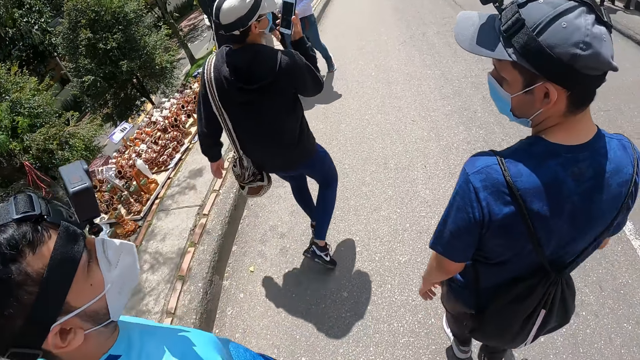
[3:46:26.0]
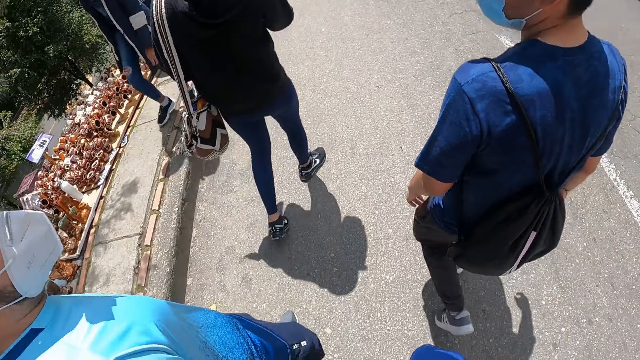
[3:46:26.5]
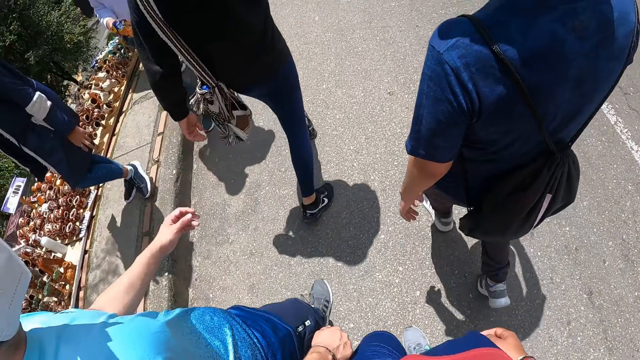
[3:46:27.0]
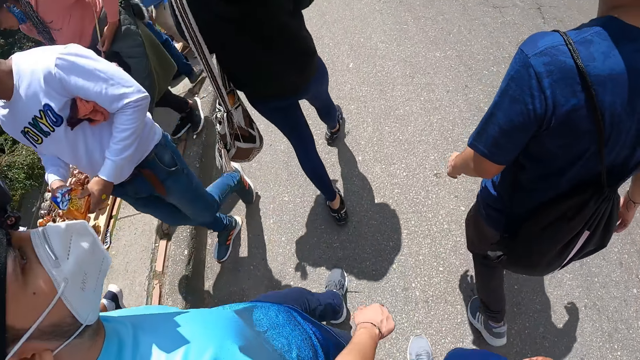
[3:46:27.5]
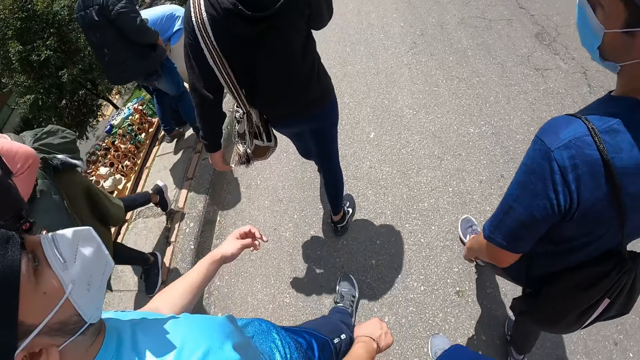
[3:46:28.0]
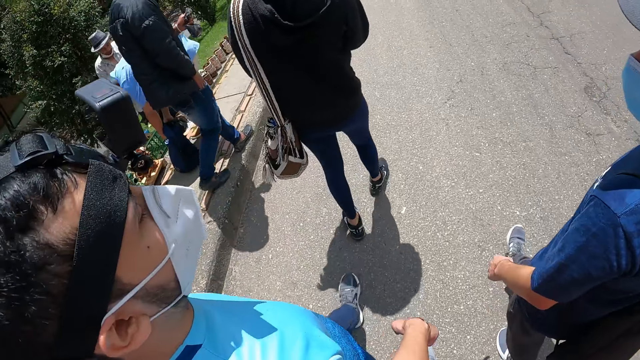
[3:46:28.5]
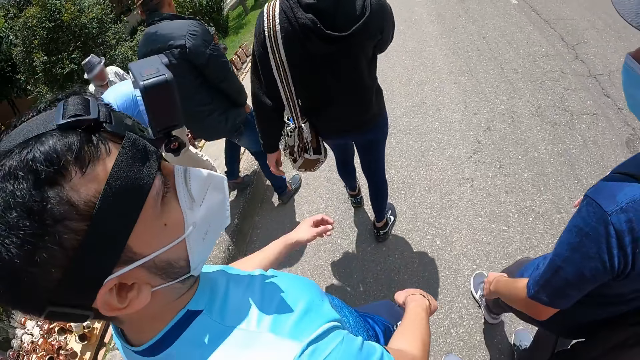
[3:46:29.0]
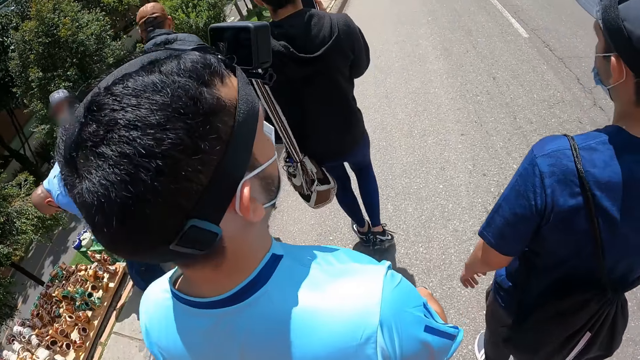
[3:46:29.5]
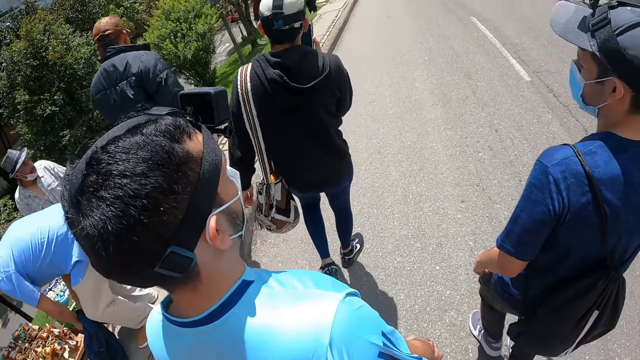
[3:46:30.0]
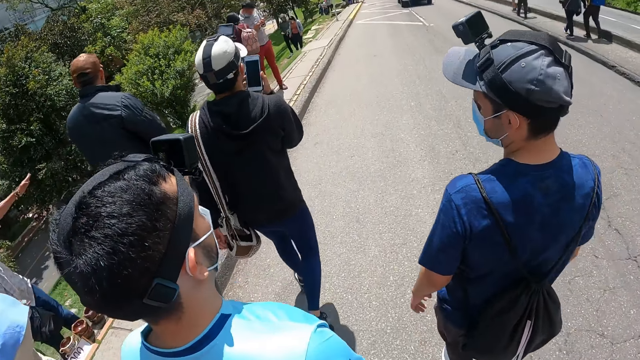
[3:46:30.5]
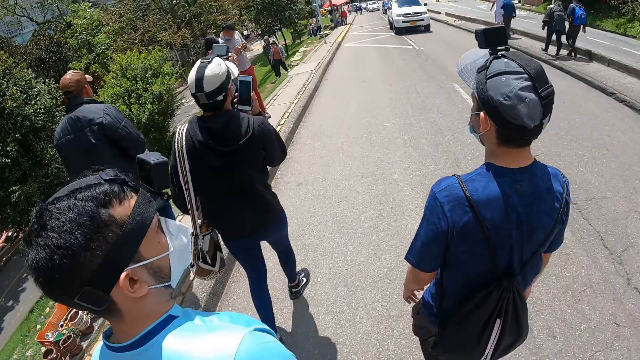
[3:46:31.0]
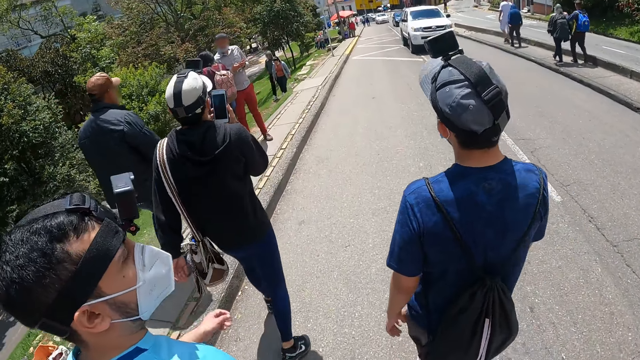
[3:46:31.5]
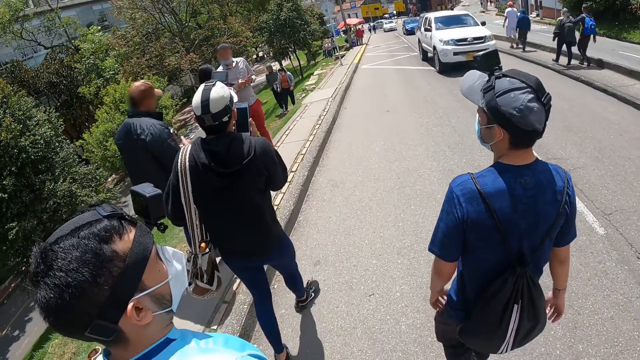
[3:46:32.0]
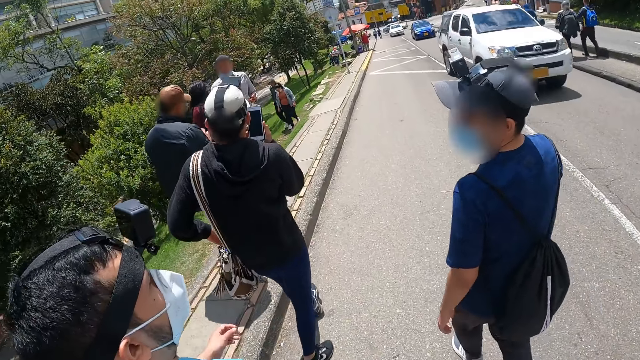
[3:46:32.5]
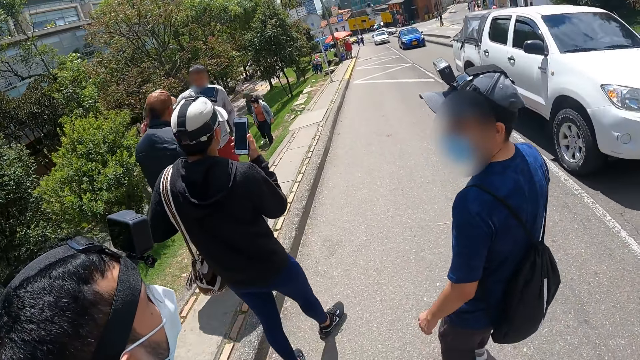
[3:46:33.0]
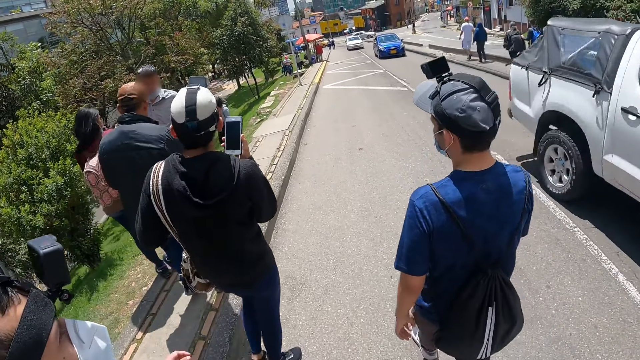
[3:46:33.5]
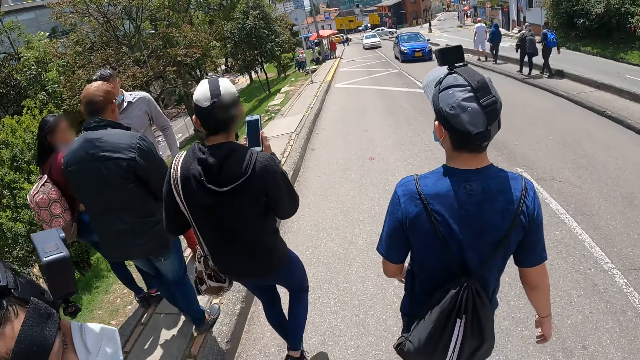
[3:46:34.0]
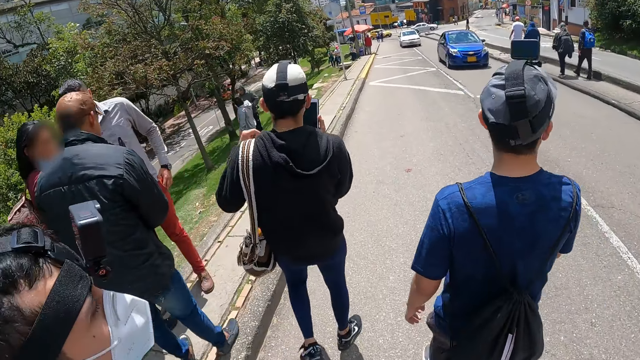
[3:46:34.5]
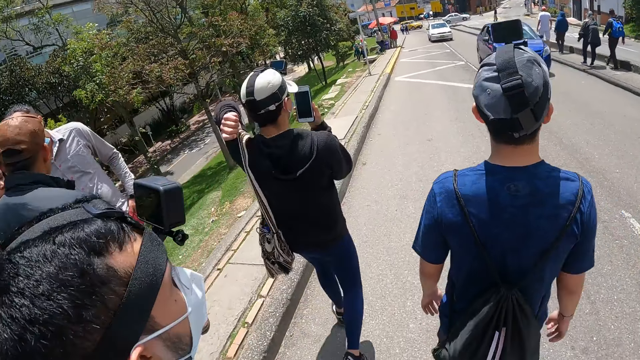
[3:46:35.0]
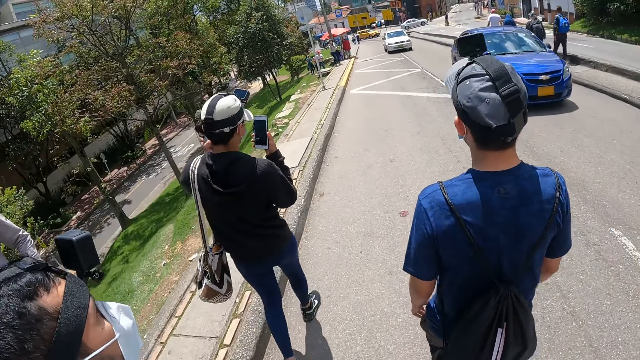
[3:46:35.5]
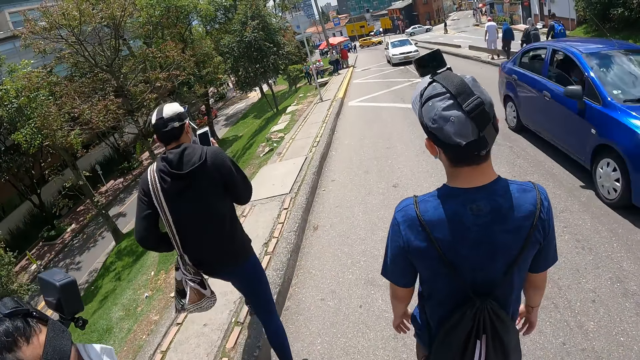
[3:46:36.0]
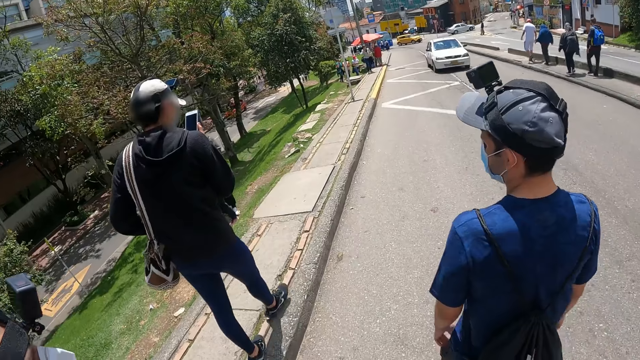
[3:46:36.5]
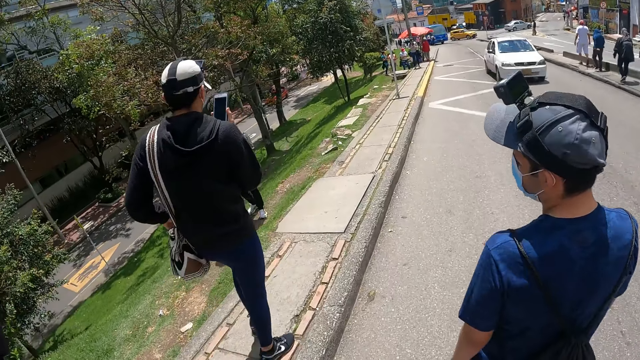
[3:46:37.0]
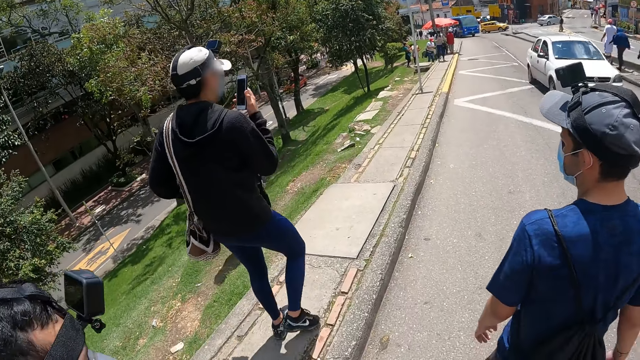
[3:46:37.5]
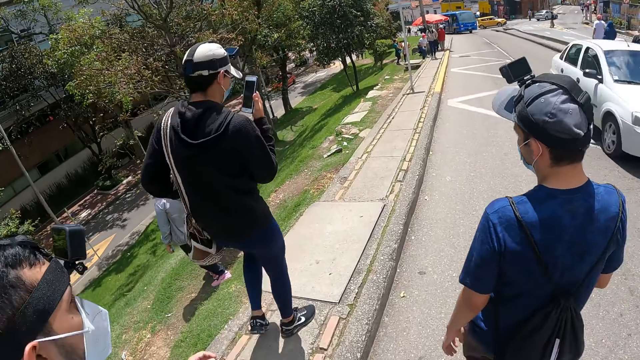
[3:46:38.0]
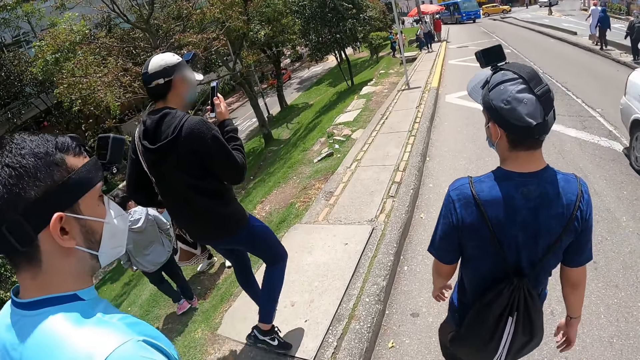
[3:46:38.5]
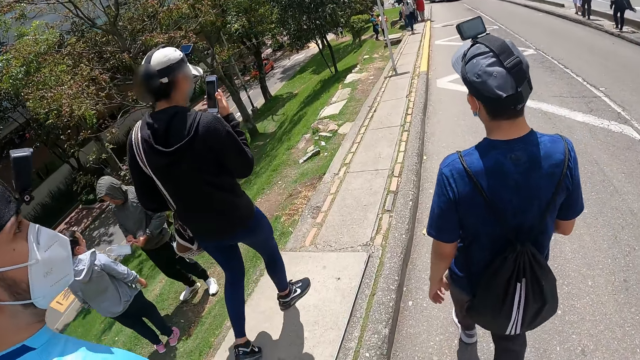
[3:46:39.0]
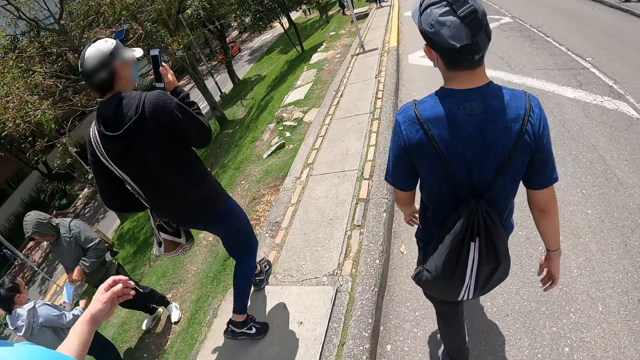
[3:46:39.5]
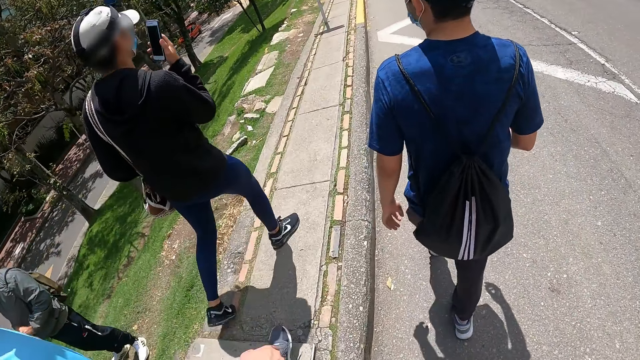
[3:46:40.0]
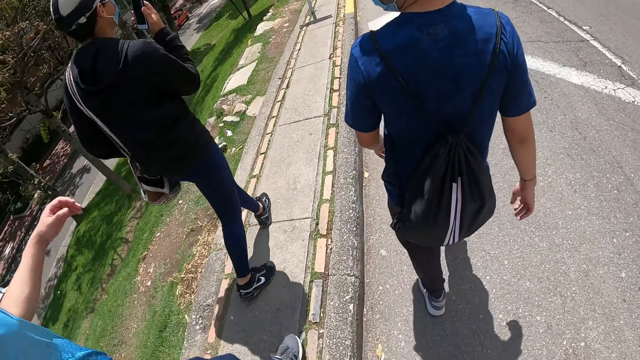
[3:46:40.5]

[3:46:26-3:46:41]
The camera wearer walks along the street. A white car drives past the camera wearer. A man converses with another man. The camera wearer walks along the street. A blue car drives past the camera wearer. A third man talks on the phone. The three men walk along the street. A white car drives past the camera wearer. The camera wearer walks along the street.

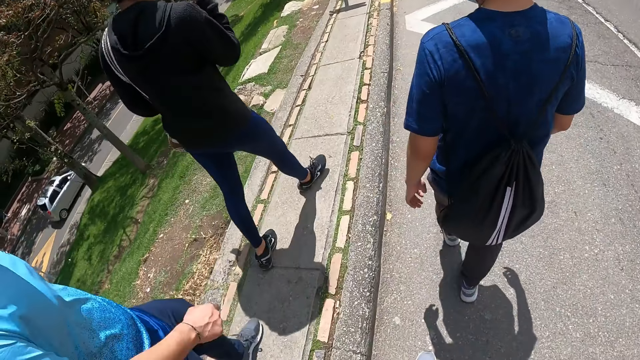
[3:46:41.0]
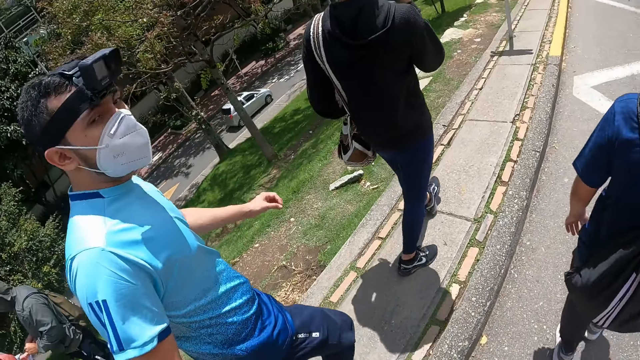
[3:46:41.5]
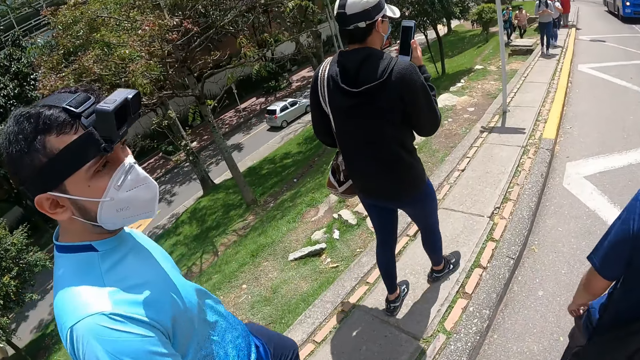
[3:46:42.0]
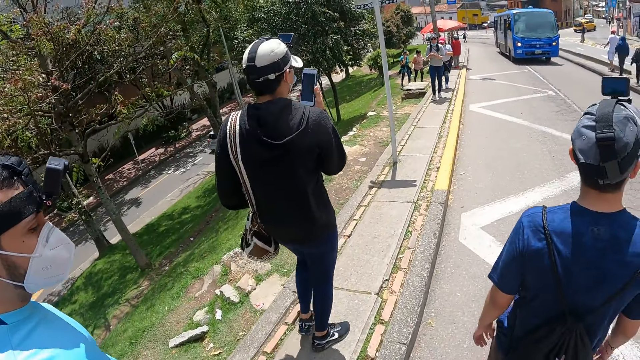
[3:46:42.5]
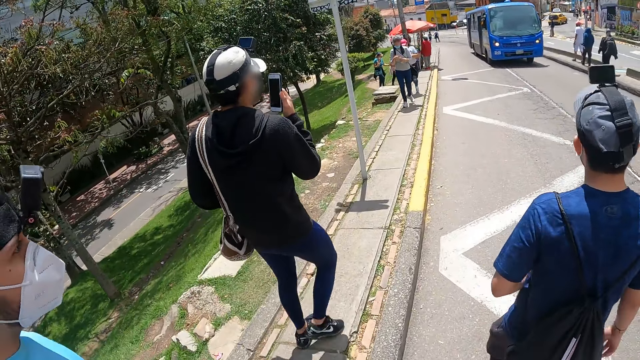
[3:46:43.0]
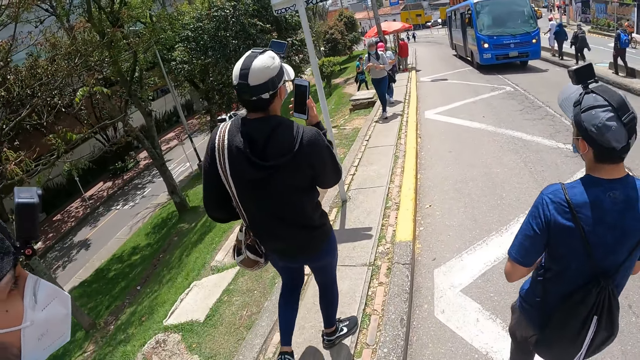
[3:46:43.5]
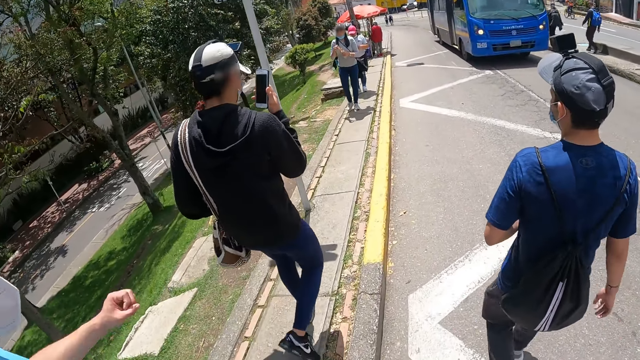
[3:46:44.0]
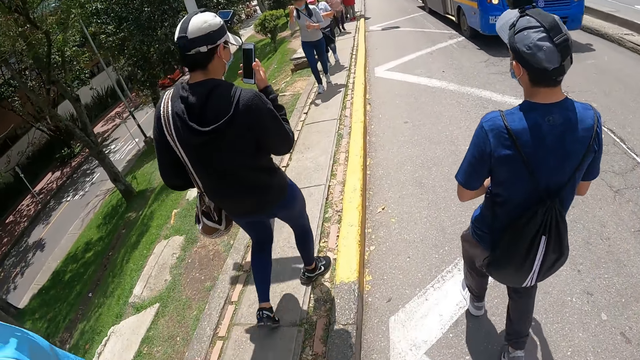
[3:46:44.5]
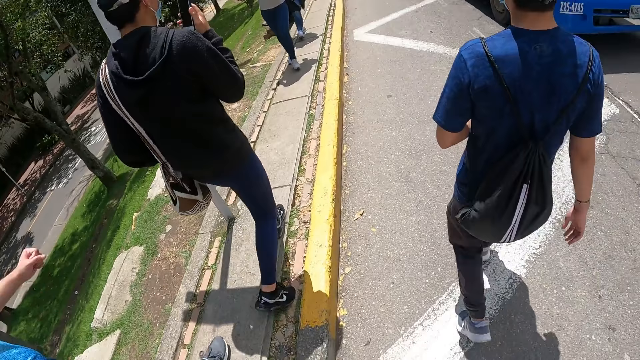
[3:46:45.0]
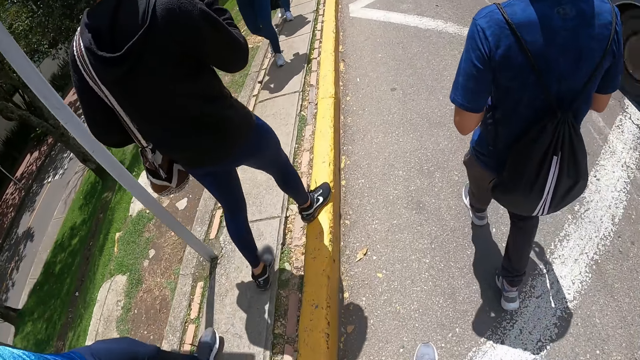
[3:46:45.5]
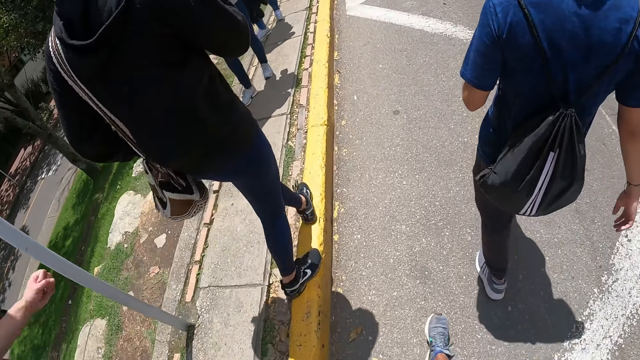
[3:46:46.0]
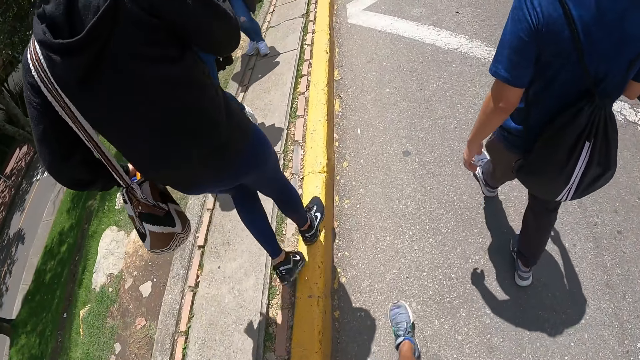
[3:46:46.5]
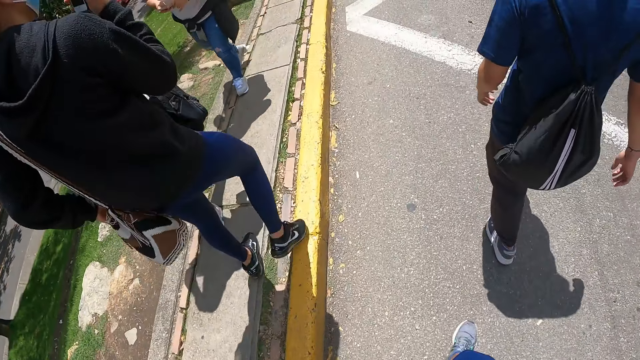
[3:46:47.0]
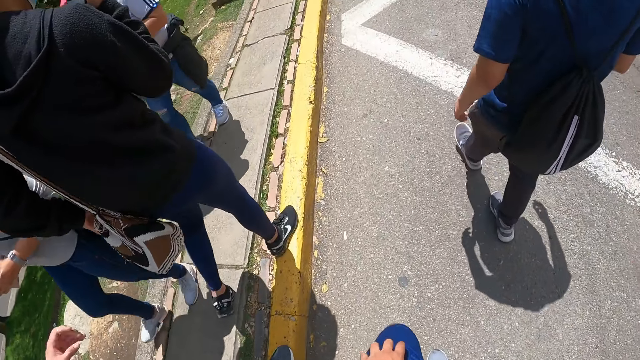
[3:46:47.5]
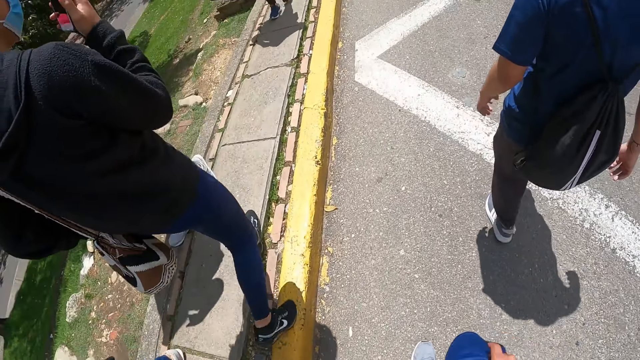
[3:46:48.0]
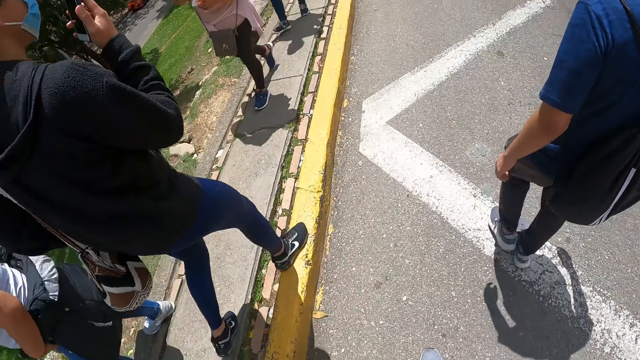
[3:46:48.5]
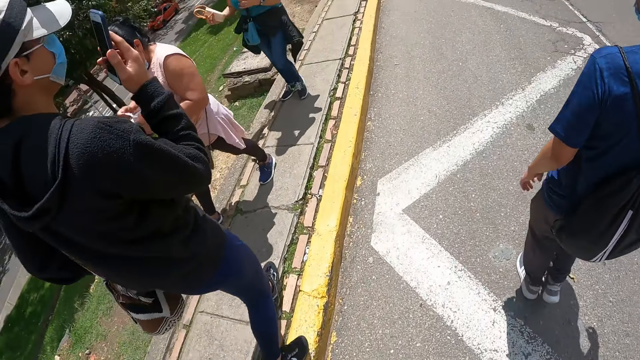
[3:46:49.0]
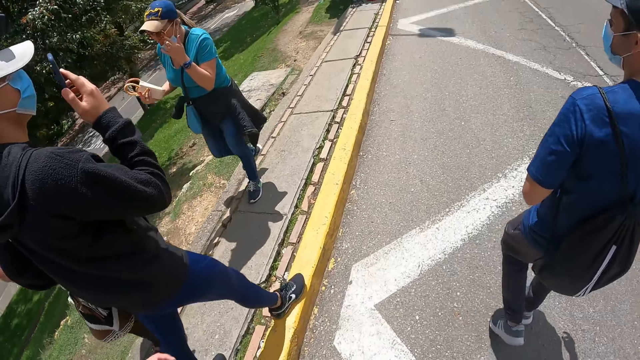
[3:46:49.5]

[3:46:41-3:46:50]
The camera wearer converses with a man. A blue bus drives past the camera wearer. The camera wearer walks along the street. A group of people walk past the camera wearer.
